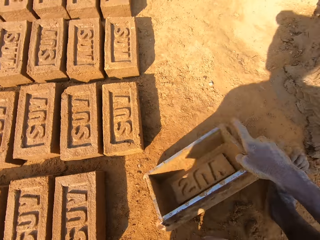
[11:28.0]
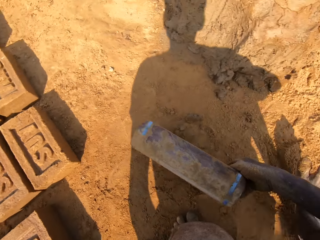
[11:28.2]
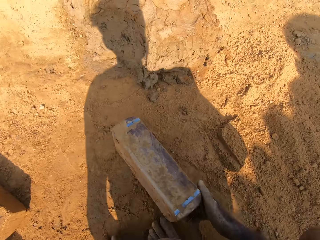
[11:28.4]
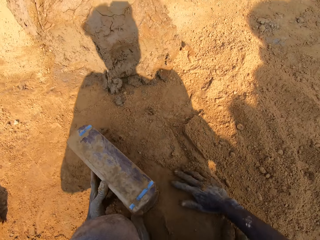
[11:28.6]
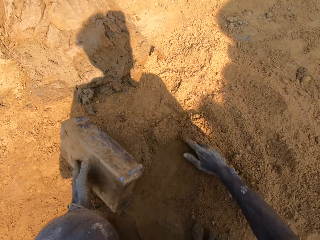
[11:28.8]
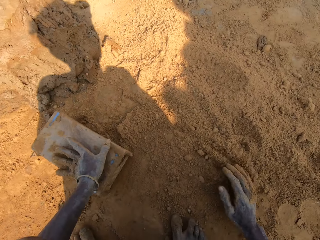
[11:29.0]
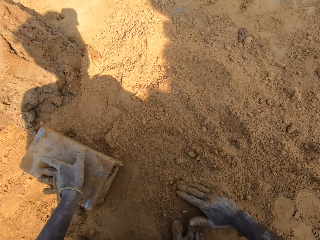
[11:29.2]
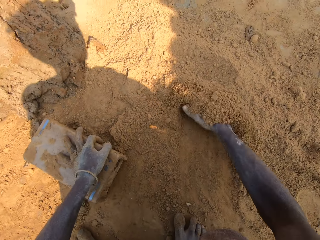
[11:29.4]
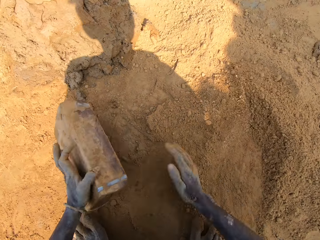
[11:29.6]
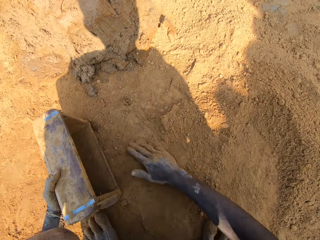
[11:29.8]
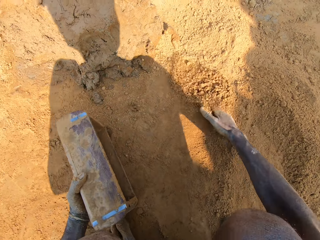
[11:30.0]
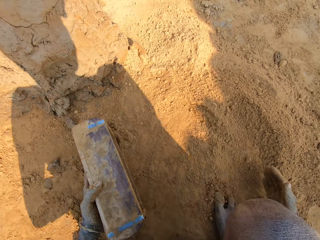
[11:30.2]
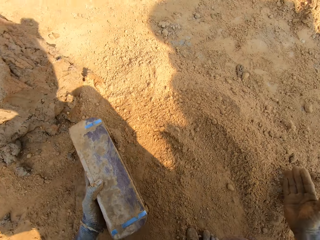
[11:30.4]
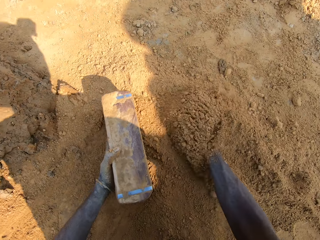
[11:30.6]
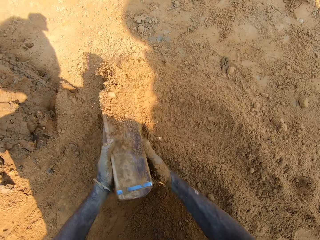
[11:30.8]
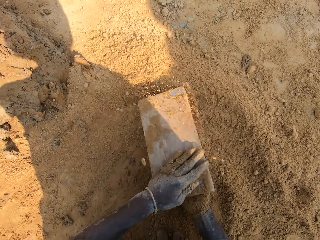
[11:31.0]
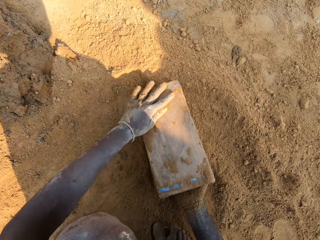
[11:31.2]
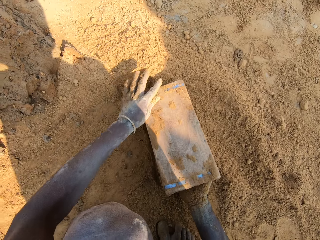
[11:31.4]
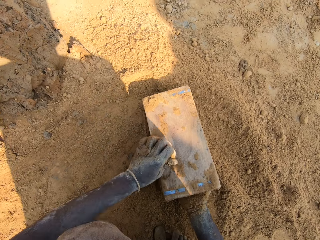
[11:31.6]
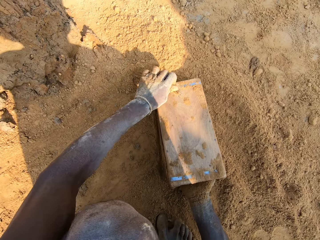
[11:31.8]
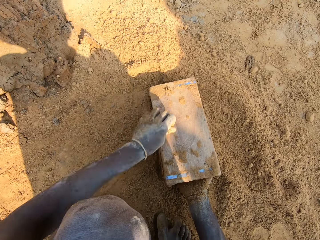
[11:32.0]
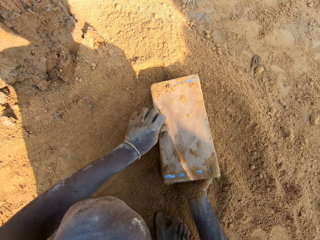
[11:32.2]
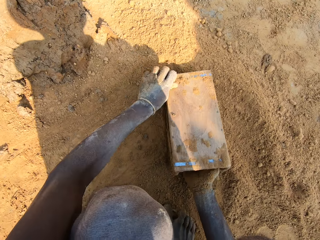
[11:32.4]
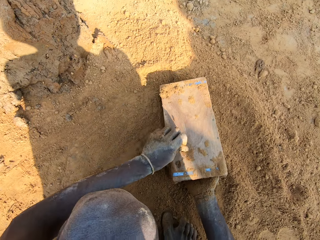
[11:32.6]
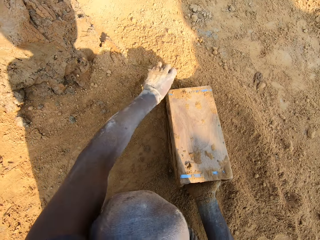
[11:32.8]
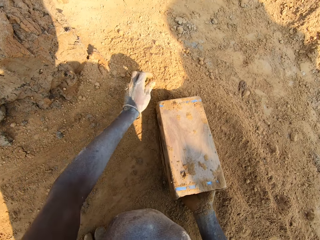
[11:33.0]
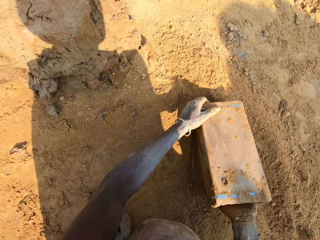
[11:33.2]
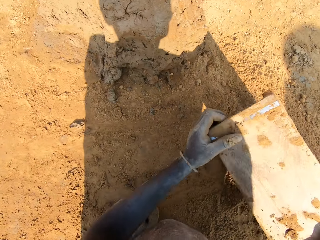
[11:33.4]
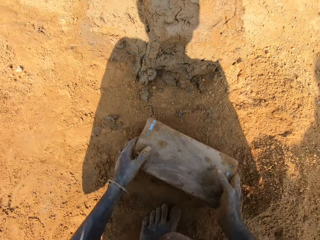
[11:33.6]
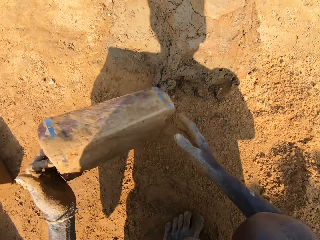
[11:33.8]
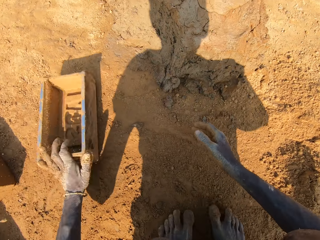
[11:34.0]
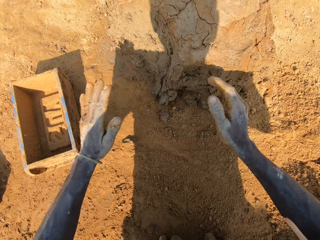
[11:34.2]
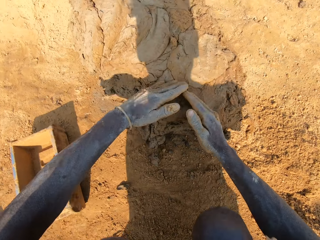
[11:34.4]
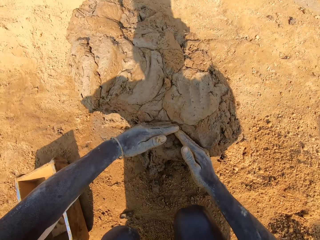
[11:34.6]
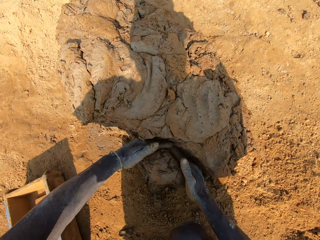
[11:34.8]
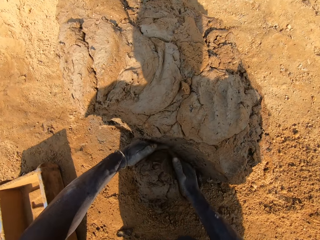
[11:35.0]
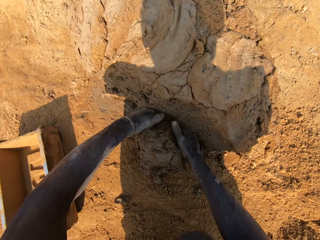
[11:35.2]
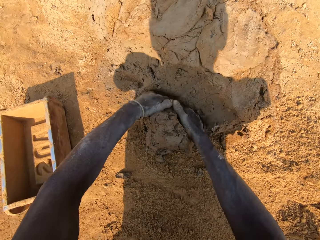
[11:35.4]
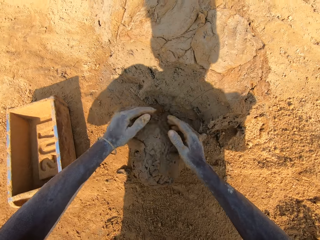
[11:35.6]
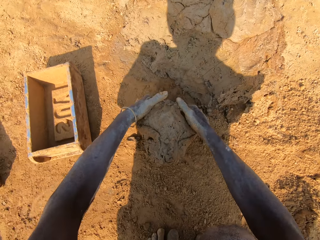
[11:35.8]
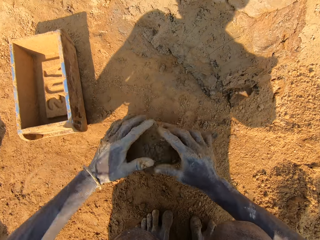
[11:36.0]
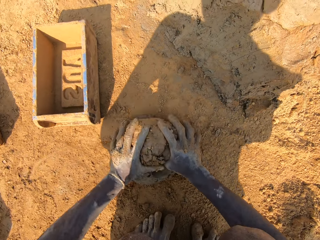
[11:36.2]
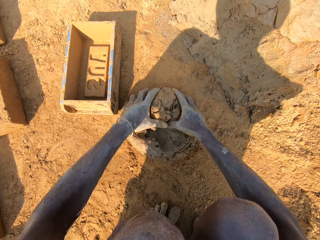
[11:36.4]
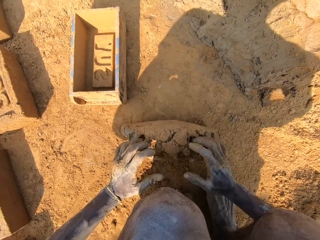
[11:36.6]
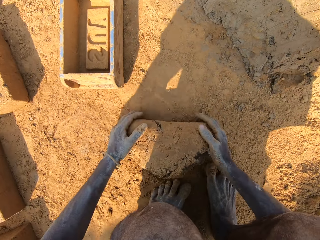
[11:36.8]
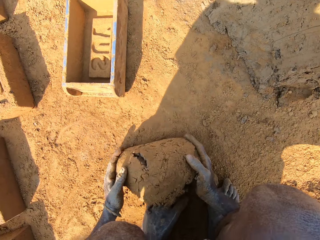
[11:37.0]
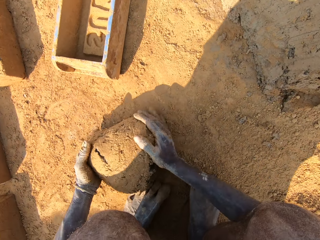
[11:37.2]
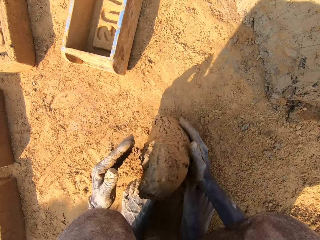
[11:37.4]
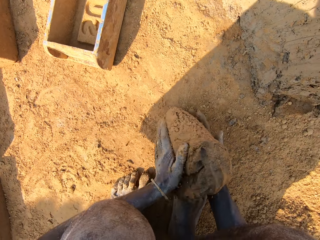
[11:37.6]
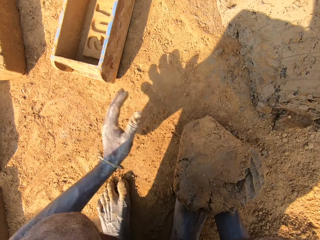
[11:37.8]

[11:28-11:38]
The camera wearer rubs a hand in the sand. They put sand in the brick mold. They dust something with soil. They pour the sand on the ground. They scratch on the brick mold. They scrub something. They put the brick mold on the ground. They cut a piece of mud or clay. They roll the mud on the ground. They mold the clay on the ground.

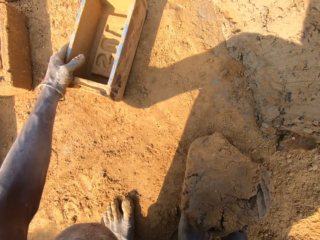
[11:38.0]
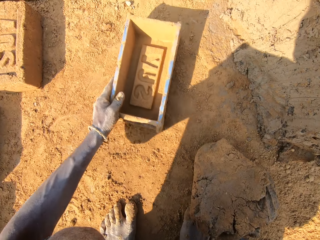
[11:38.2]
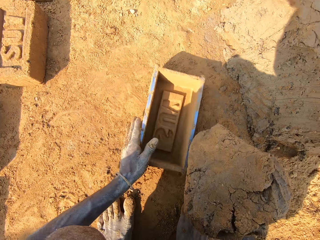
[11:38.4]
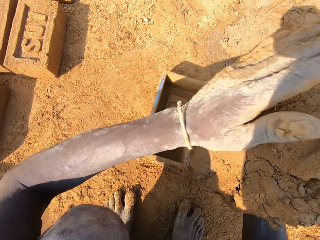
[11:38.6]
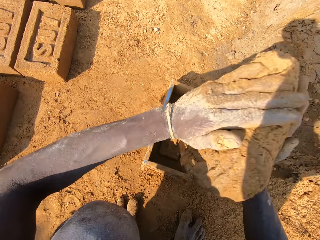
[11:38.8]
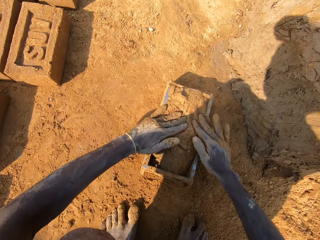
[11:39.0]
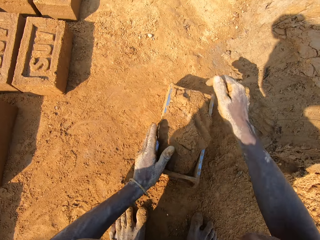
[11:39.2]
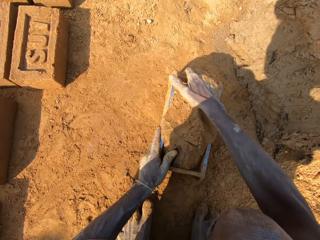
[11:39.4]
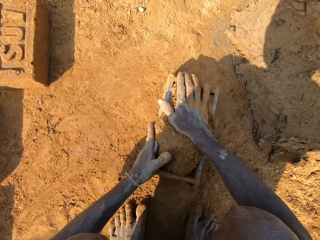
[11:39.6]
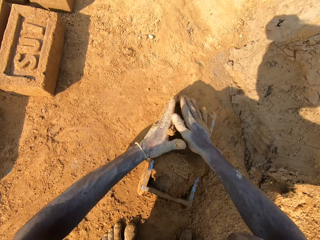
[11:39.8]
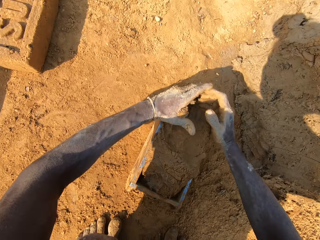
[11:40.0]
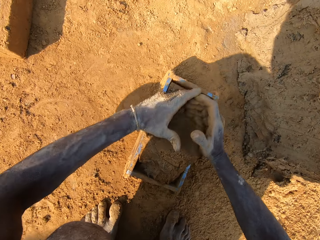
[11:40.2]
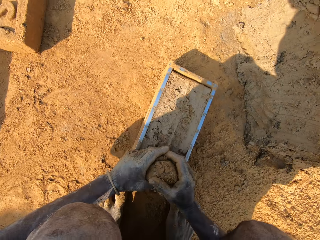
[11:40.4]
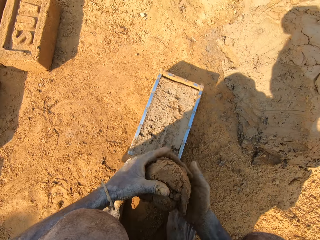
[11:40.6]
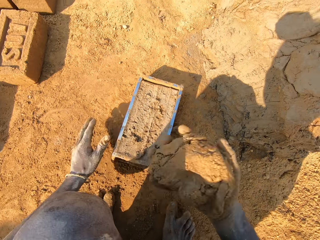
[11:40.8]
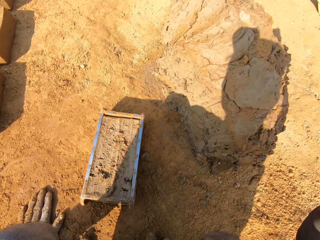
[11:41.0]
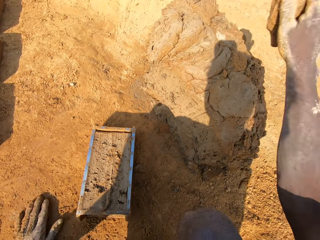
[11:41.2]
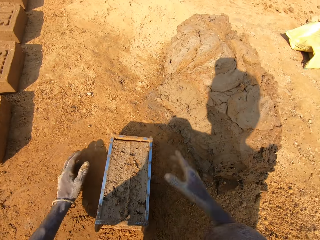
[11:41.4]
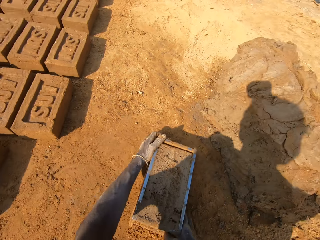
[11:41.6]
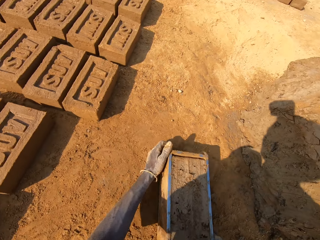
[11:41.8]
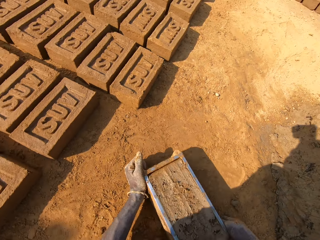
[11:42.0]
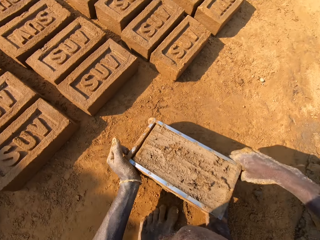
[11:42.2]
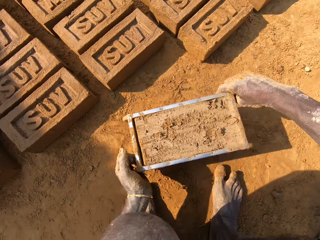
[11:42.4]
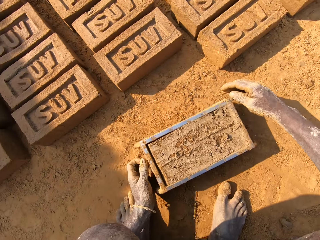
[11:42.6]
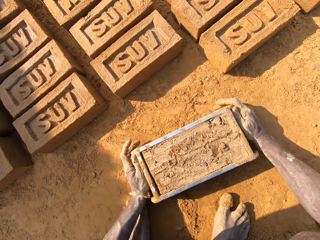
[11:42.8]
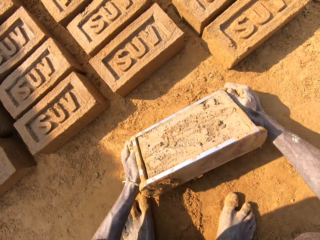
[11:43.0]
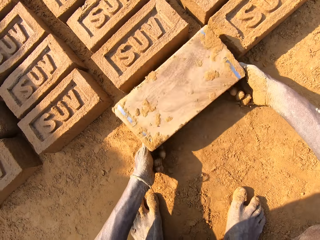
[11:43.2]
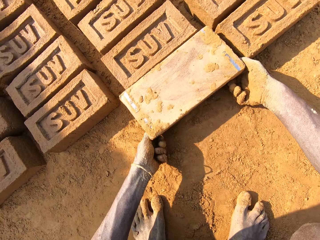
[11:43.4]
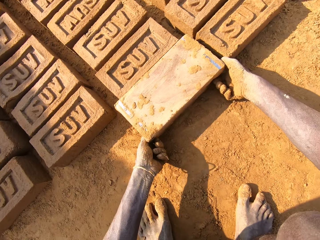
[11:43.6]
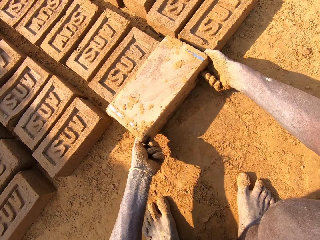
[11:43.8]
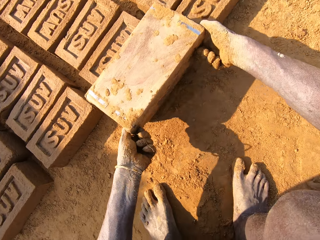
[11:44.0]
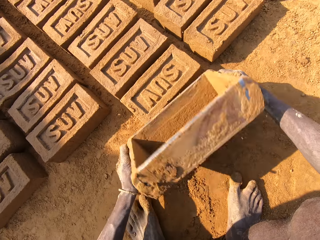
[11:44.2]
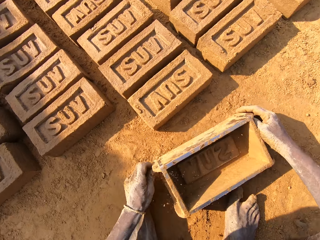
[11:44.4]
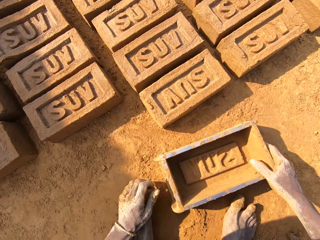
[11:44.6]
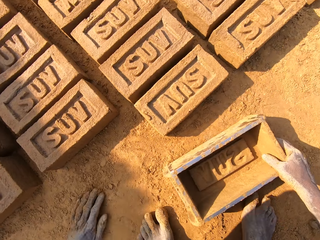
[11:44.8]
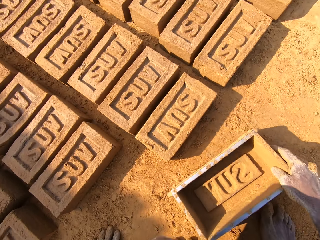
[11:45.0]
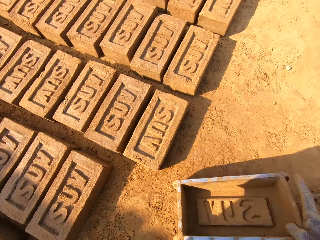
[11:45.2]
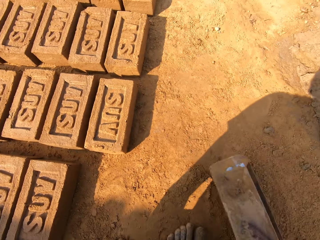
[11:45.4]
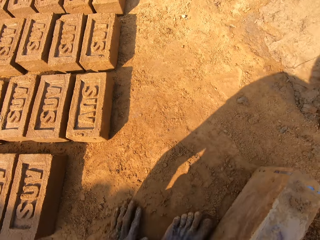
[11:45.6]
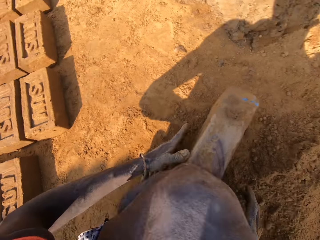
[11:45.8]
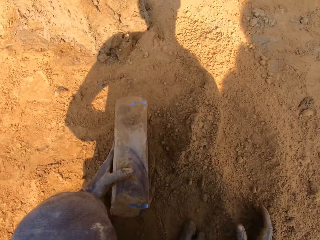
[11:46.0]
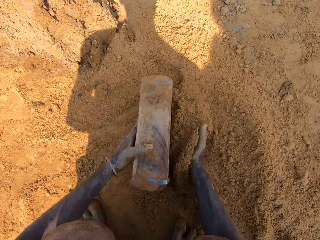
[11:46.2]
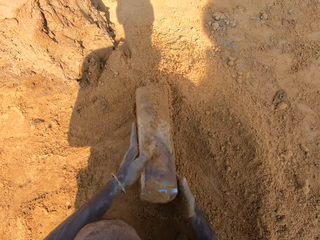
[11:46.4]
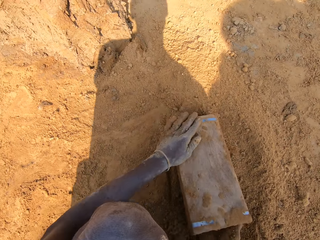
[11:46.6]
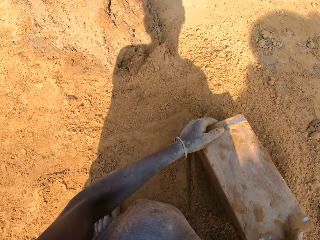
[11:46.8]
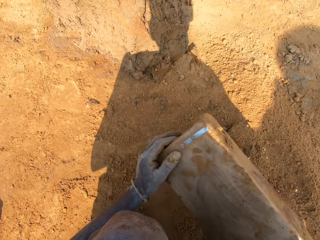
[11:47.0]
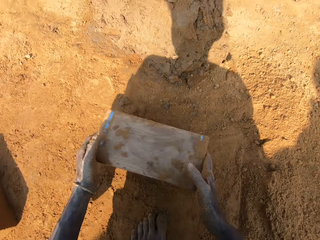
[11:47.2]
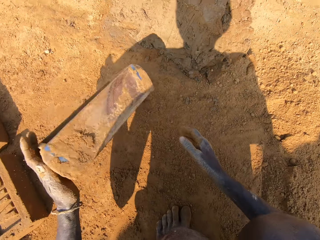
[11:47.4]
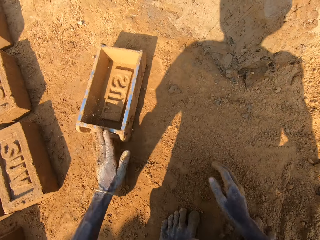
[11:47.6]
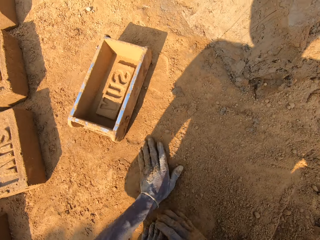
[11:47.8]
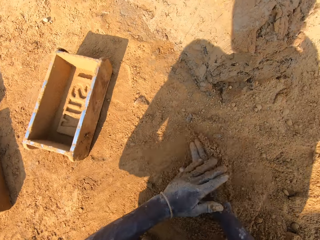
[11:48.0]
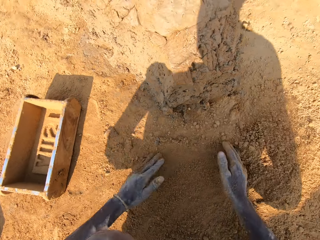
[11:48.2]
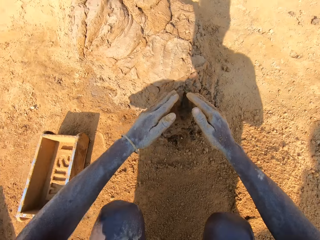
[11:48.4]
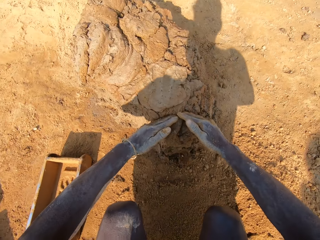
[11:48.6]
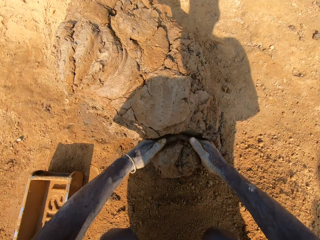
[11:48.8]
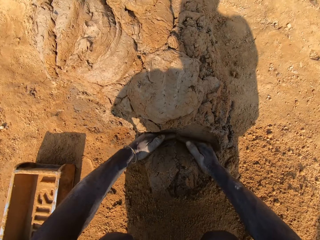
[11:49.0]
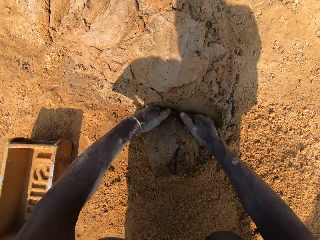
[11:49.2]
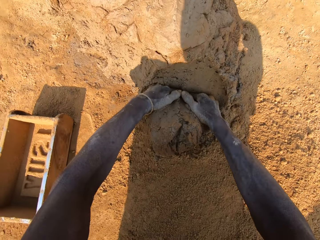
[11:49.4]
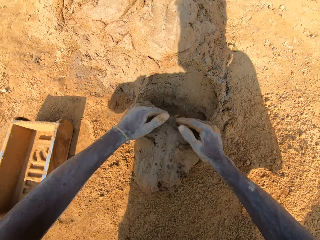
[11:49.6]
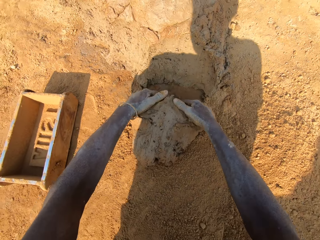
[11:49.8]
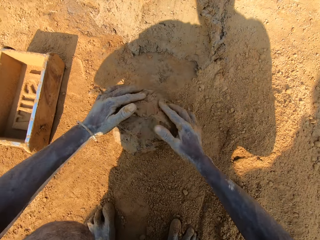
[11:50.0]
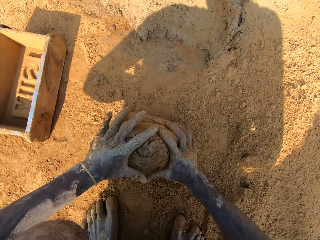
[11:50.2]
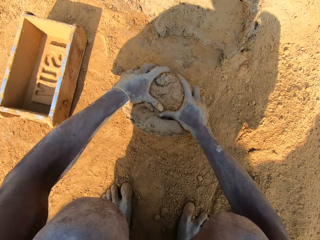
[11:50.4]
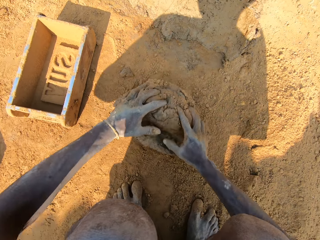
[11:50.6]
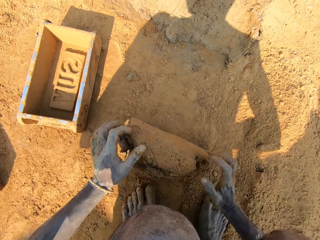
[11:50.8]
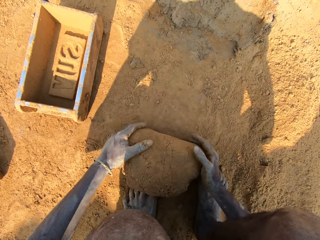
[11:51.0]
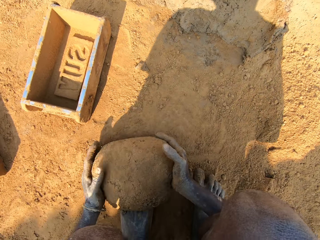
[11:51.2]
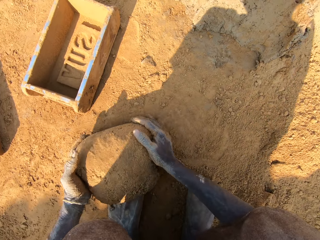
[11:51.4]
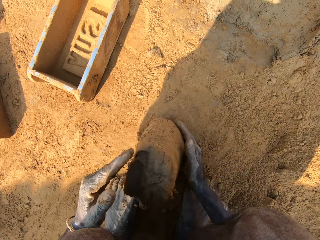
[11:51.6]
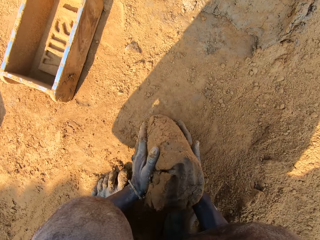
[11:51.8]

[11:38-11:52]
The camera wearer puts clay or mud in the brick mold. They cut the clay. They remove a piece of mud from something. They put the clay on the heap of clay. They pick up the brick mold on the ground. They put the brick on the ground. They remove the mud from something. They put sand in the brick mold. They dust something with soil. They pour the sand on the ground. They wipe their hands on the ground. They cut a piece of mud. They mold the clay on the ground. They roll the mud on the ground.
